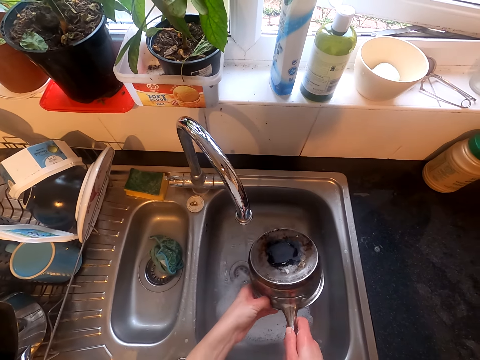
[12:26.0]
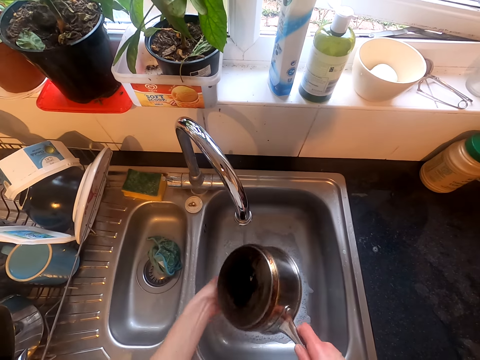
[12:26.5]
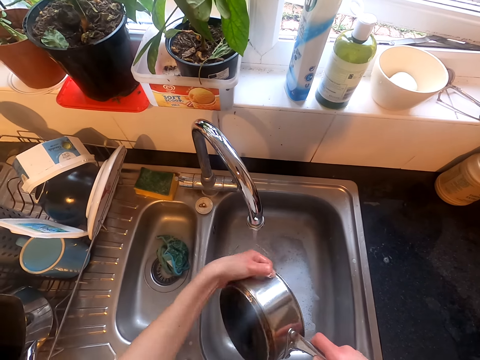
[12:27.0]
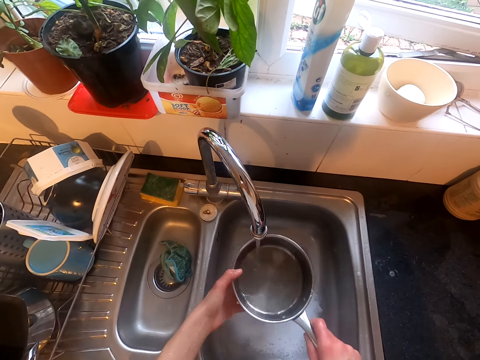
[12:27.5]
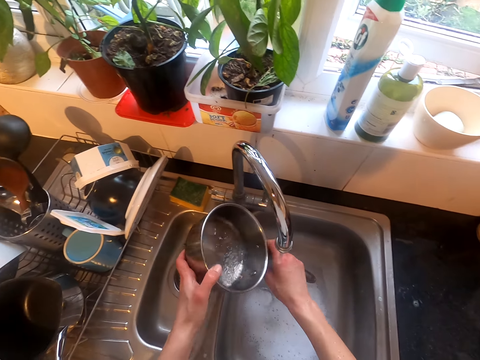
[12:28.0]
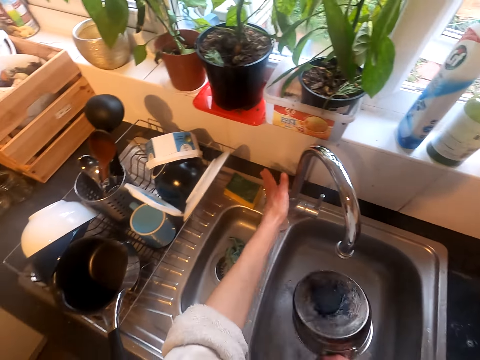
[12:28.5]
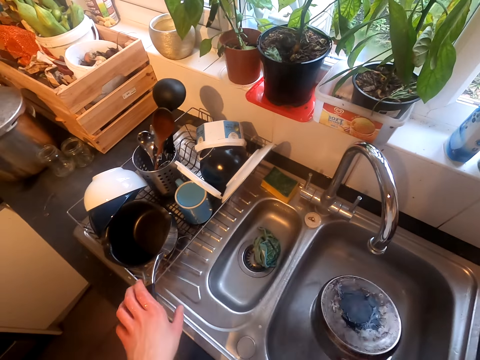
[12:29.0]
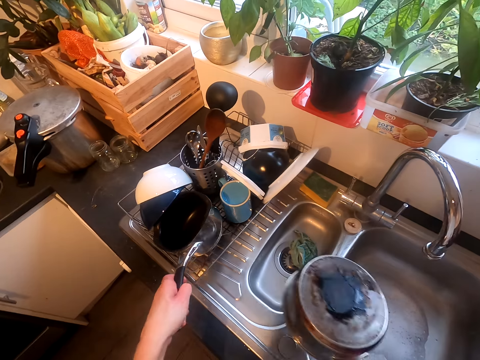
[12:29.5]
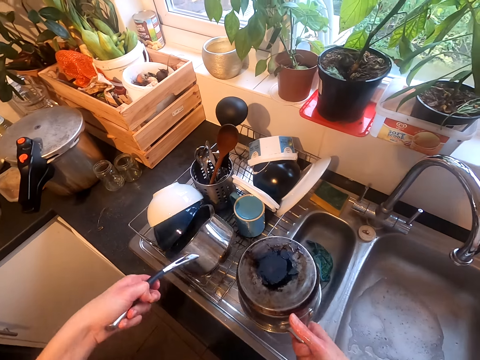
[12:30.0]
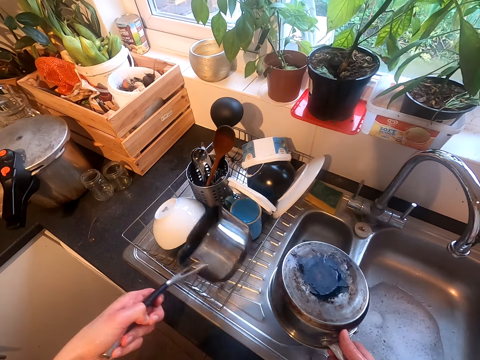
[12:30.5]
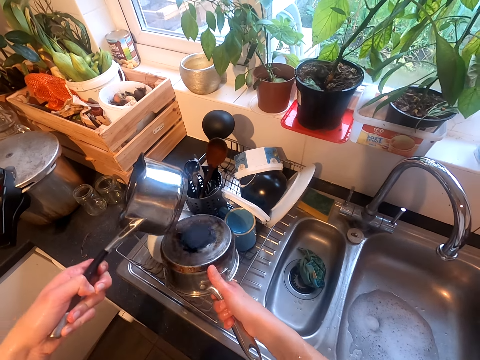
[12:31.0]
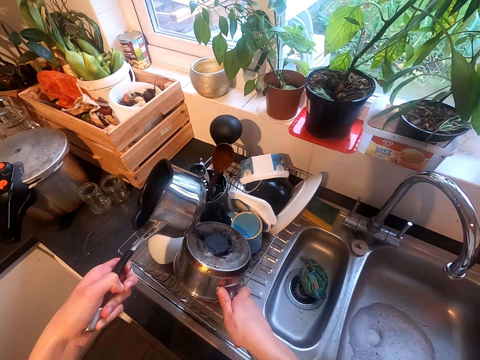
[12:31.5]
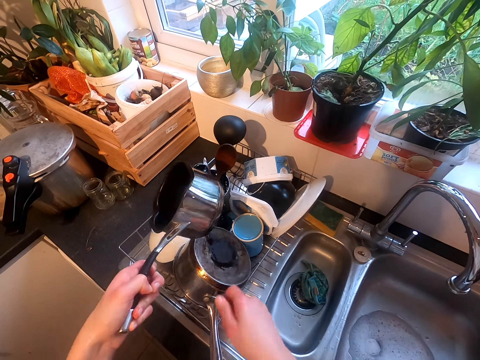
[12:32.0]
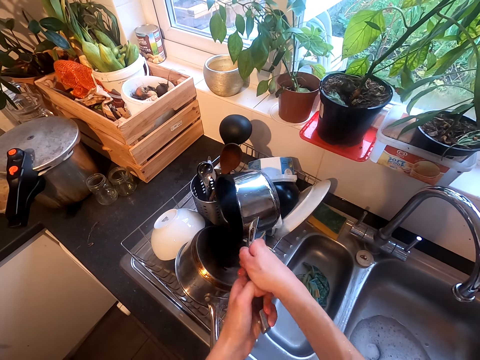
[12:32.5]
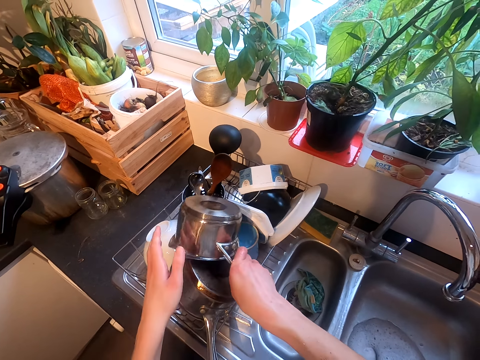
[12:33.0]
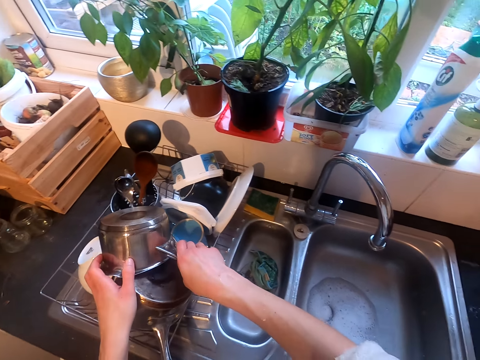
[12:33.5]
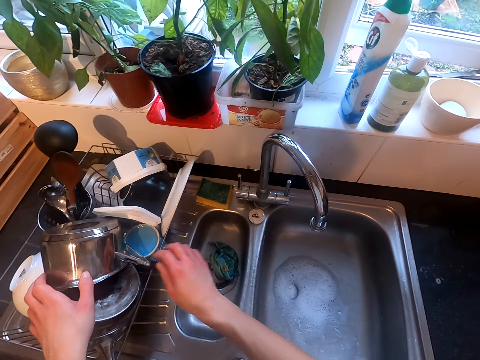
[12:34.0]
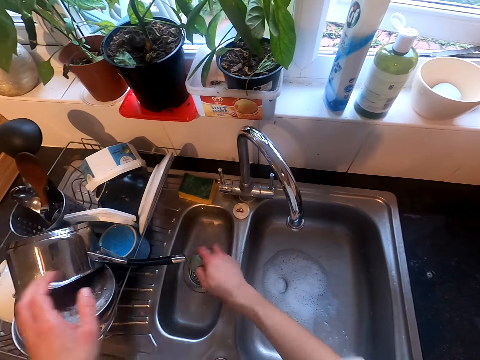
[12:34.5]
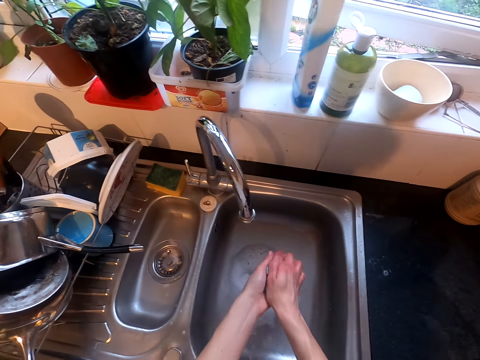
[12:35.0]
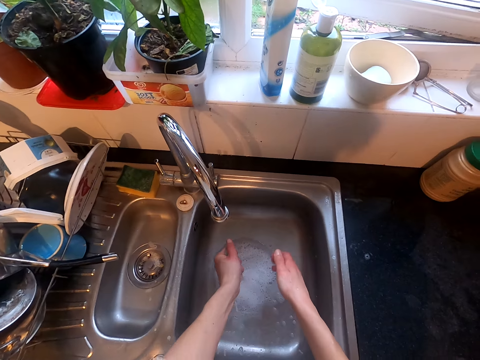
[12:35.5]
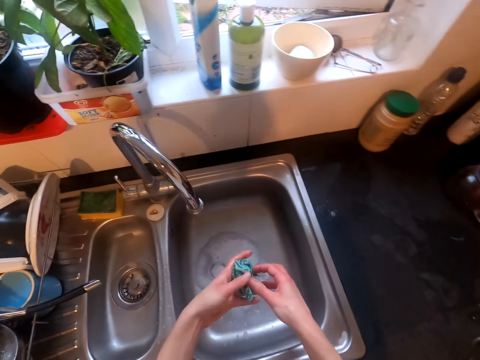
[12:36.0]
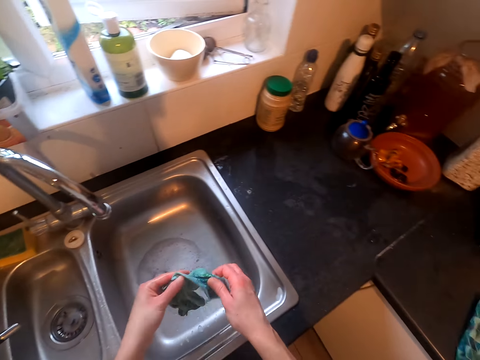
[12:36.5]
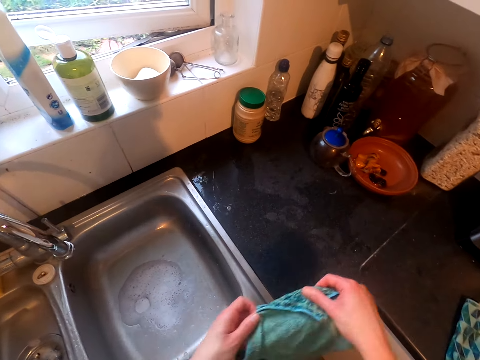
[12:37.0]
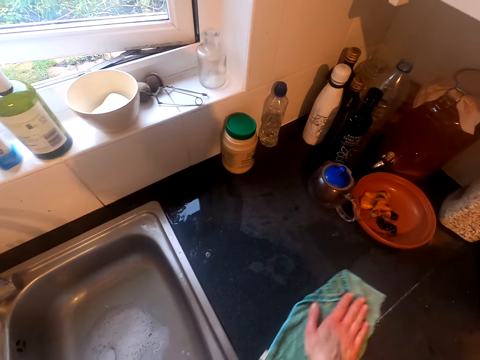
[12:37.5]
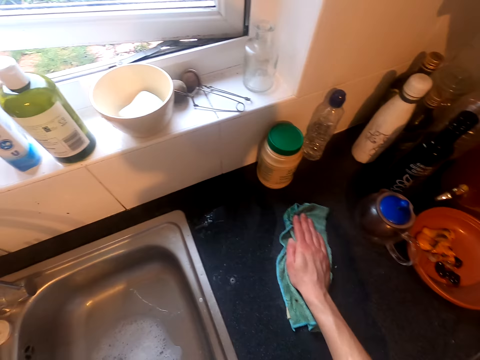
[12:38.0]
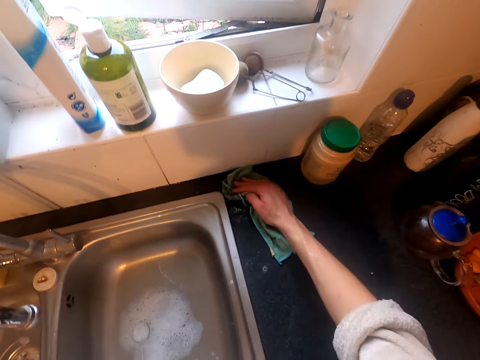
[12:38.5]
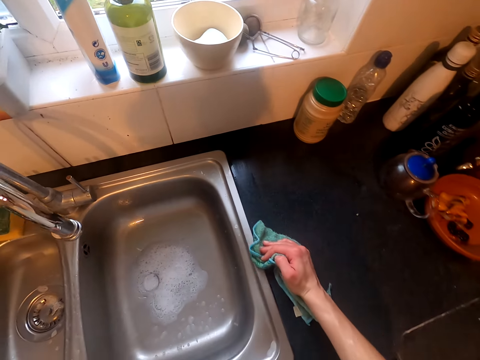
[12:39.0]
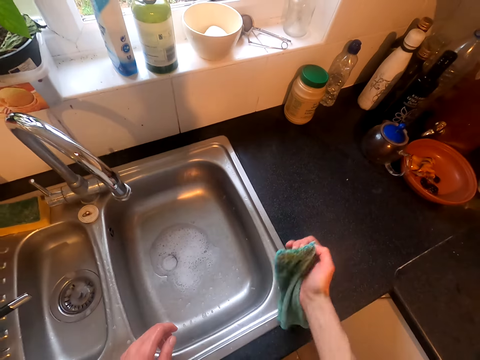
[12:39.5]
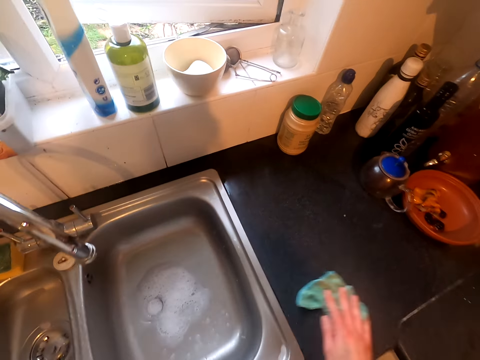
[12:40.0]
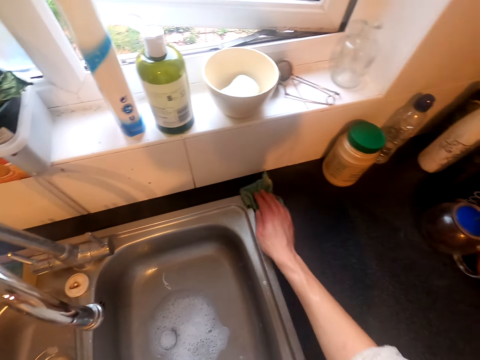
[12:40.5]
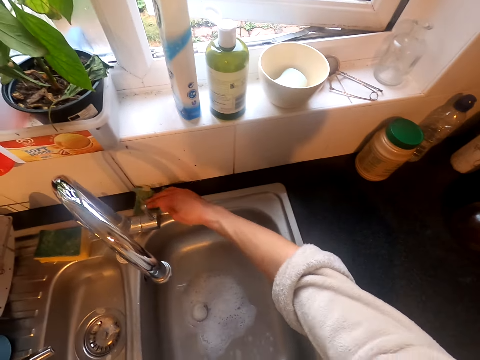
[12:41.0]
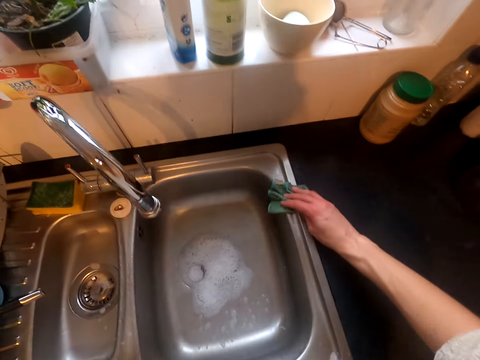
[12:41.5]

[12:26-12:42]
The camera wearer closes the tap. They put the cooking pot on a dish rack. They arrange the pot in the rack. They pick up a washing sponge. They wipe a sink top.

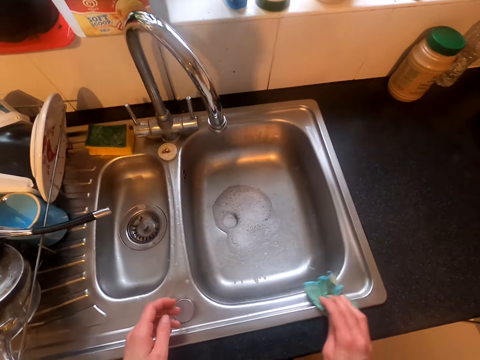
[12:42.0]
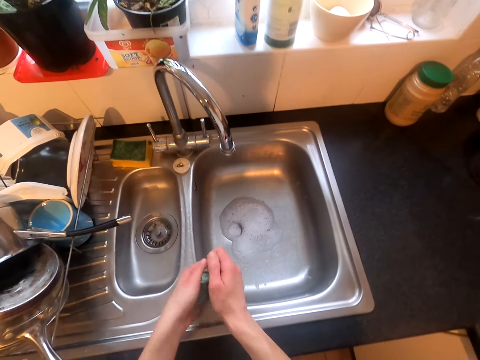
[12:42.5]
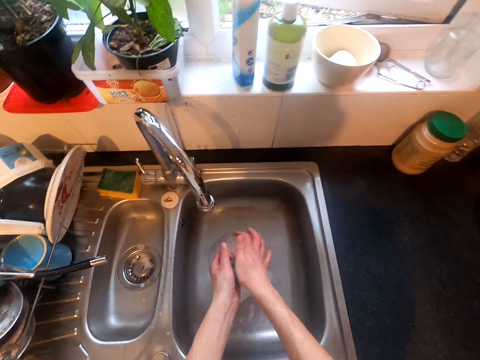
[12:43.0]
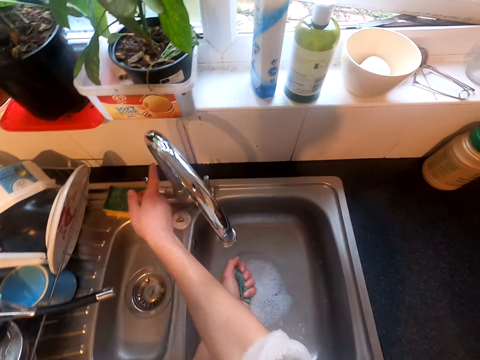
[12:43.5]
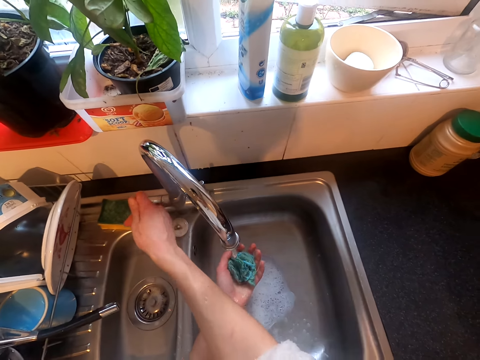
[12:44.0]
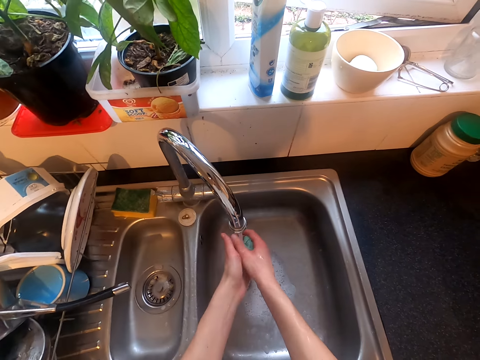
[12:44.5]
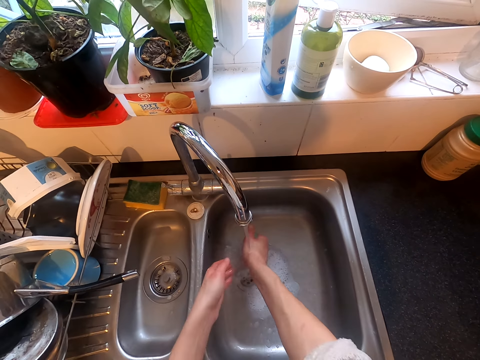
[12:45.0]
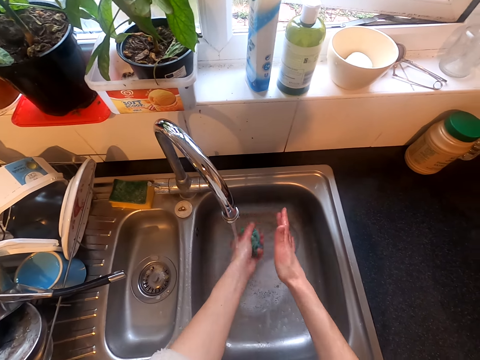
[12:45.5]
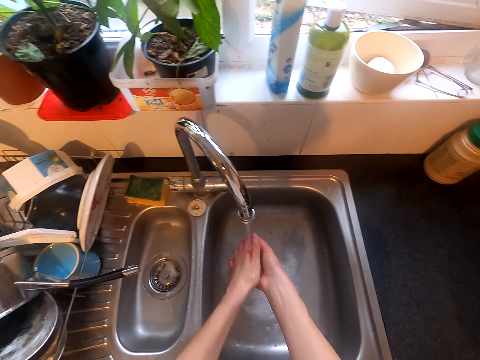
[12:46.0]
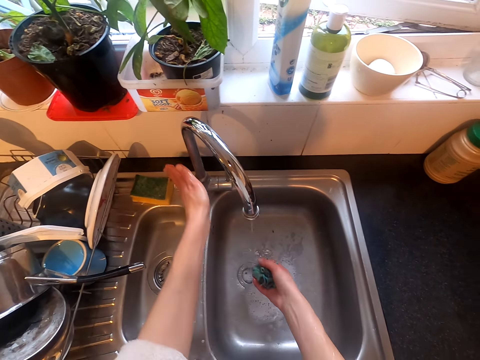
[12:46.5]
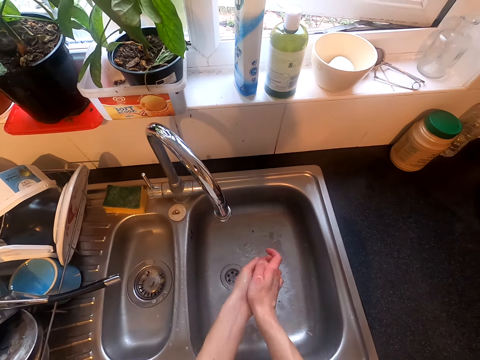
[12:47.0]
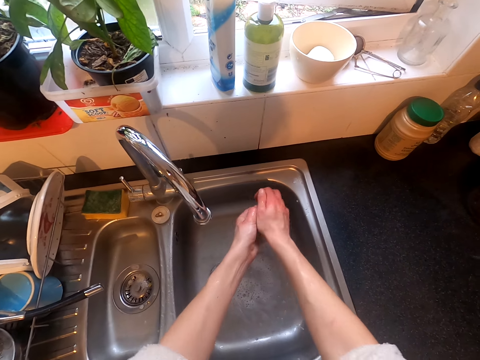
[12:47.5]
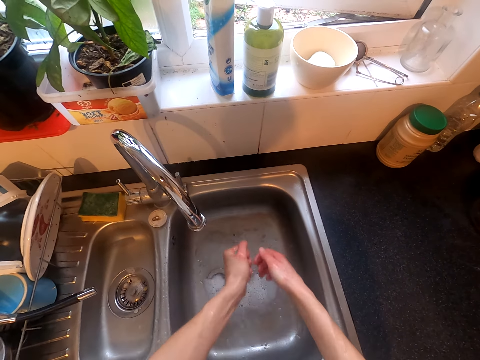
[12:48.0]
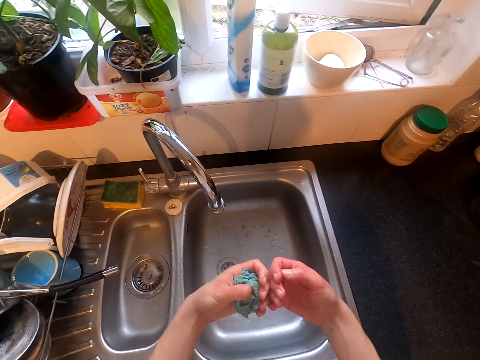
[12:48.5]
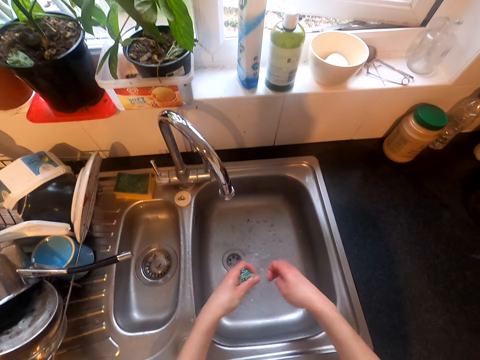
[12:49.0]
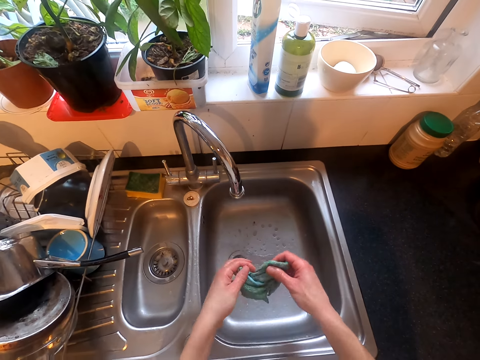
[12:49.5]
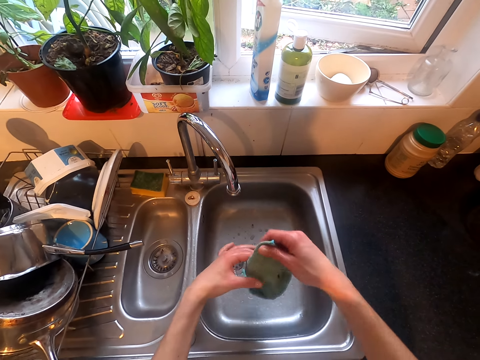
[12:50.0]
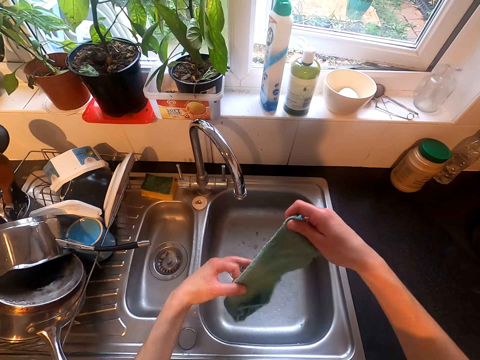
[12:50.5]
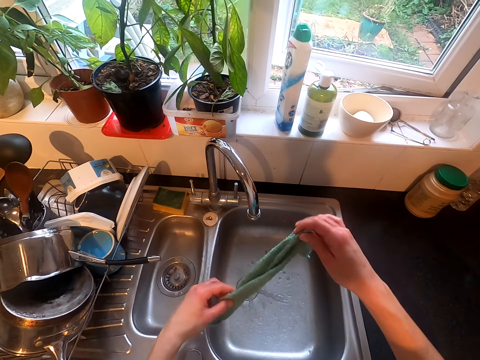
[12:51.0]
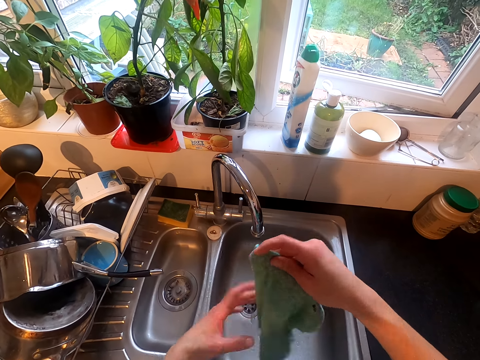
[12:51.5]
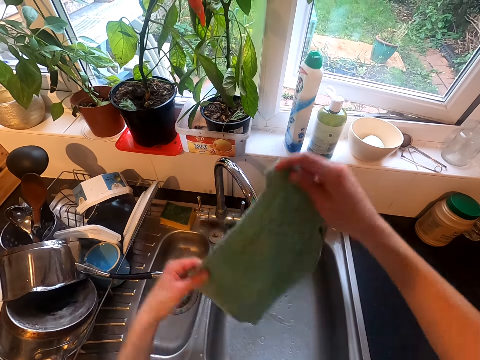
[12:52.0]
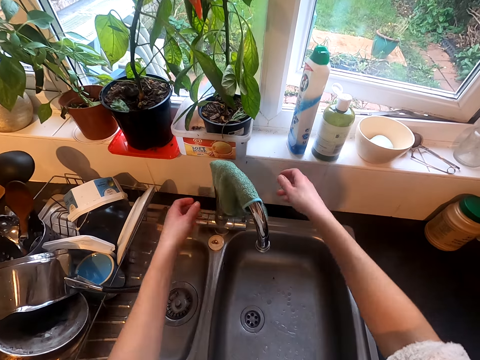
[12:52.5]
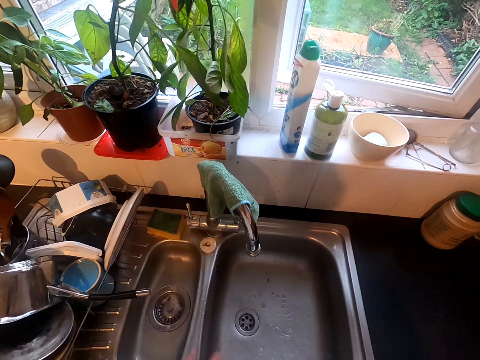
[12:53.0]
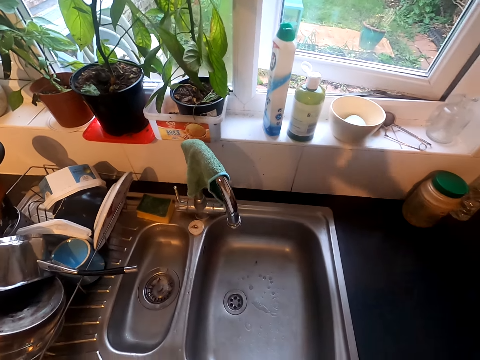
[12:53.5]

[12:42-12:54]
The camera wearer opens the tap. They rinse a washing towel or sponge. They close the tap. They squeeze water from the sponge. They hang the sponge on the tap.
